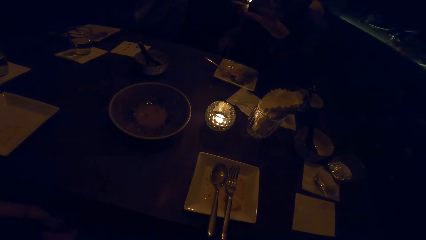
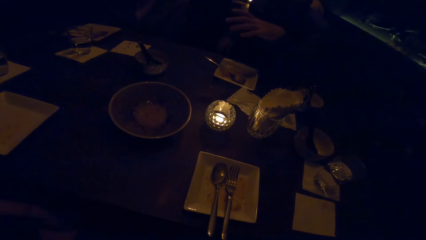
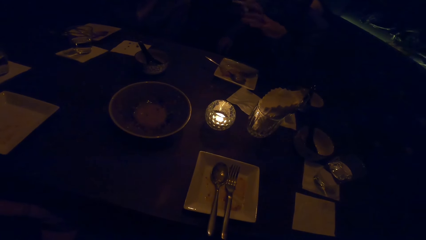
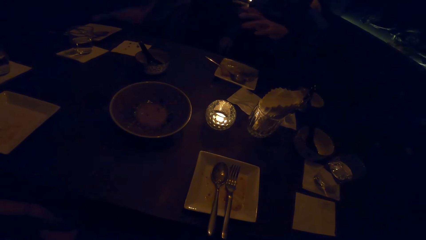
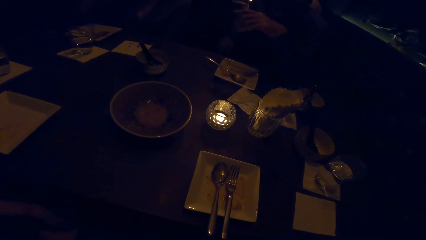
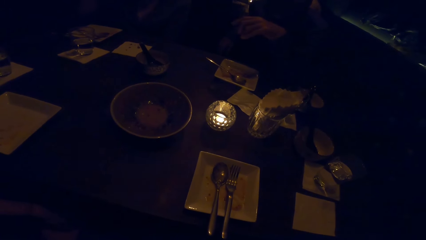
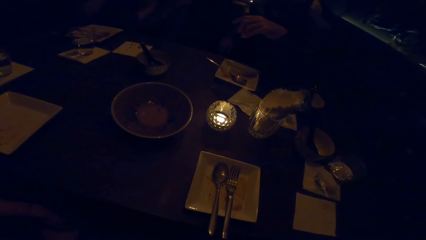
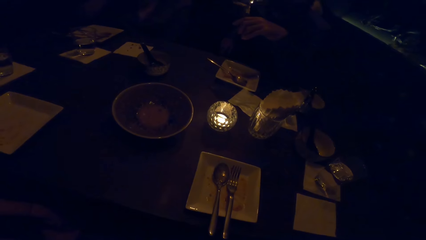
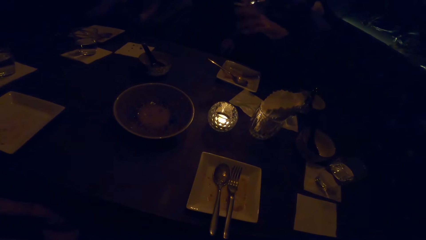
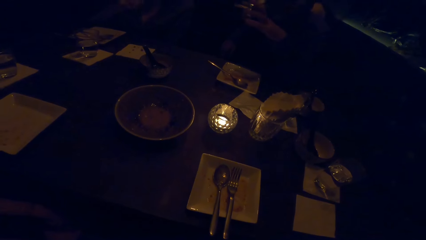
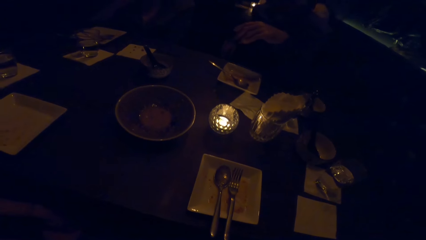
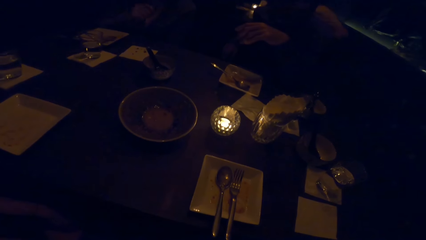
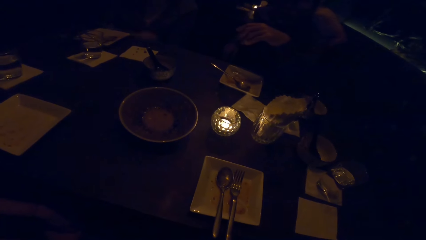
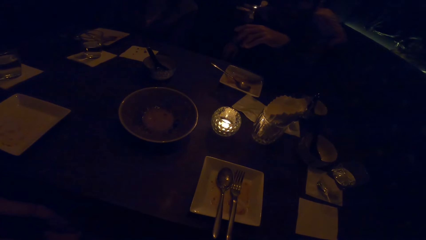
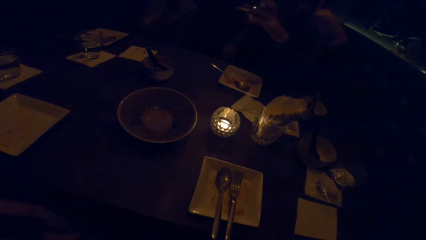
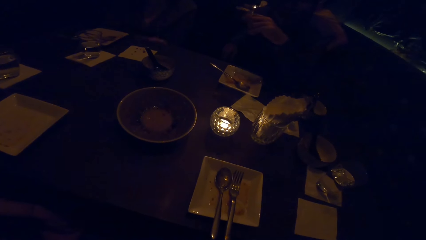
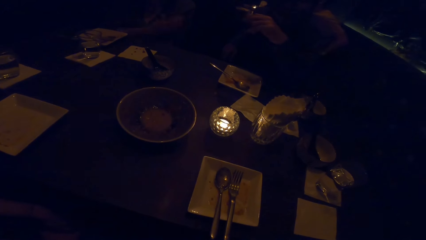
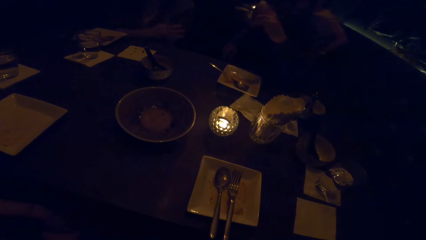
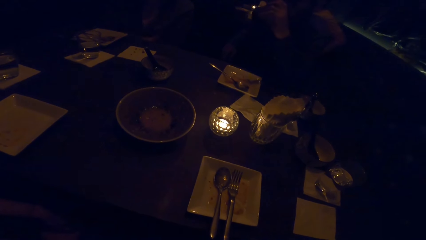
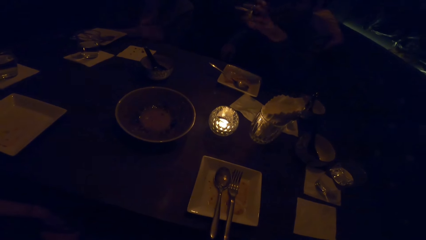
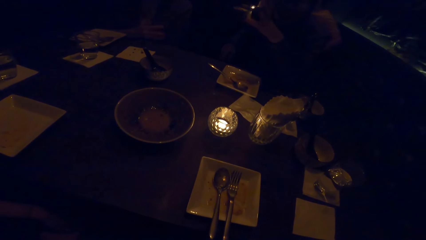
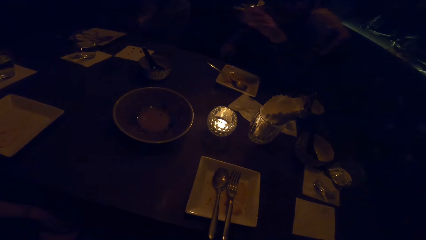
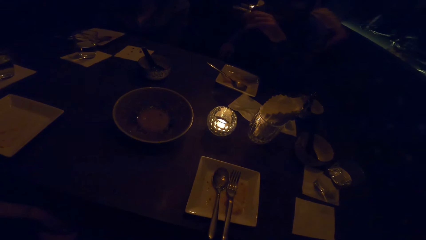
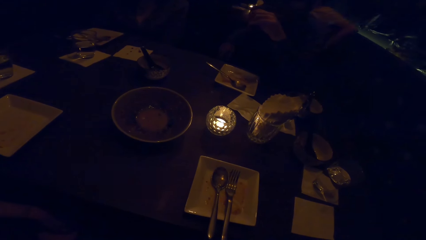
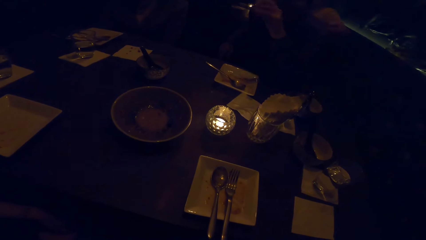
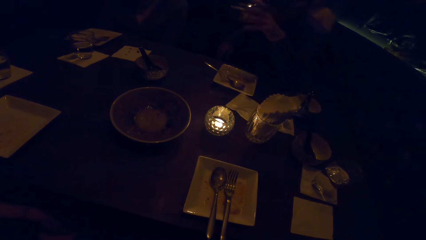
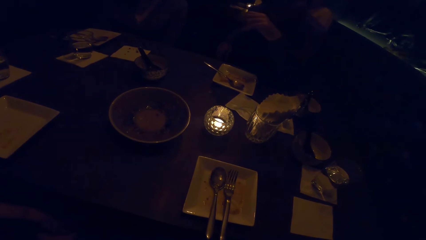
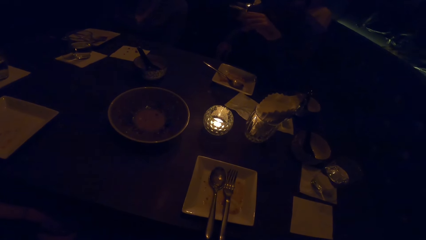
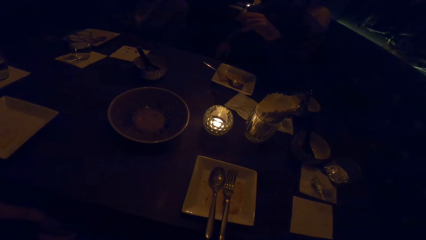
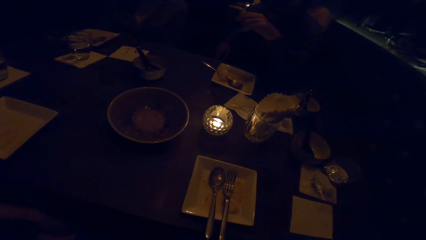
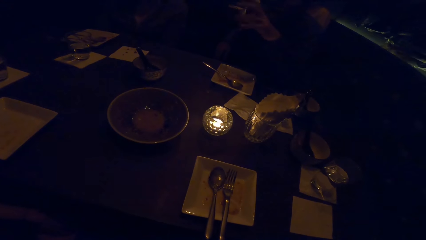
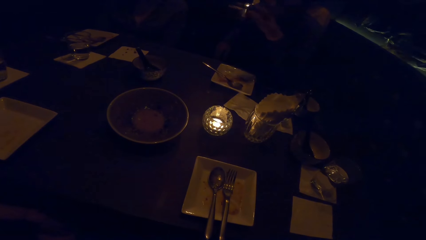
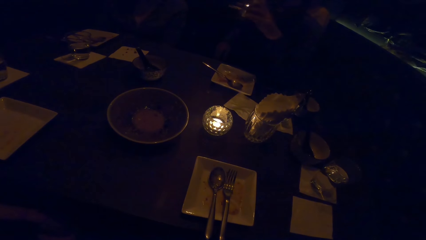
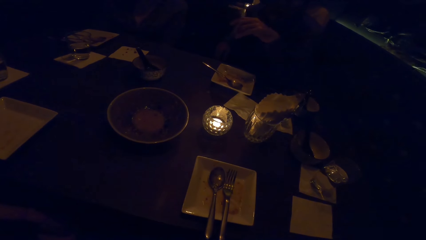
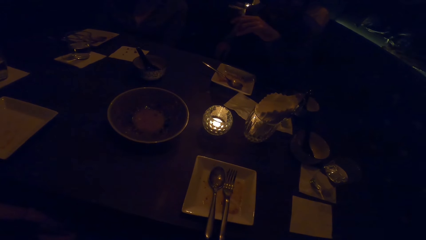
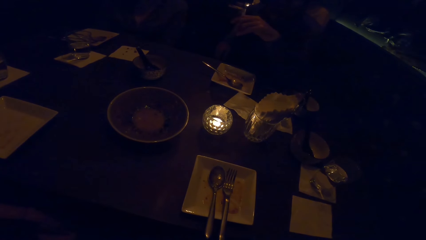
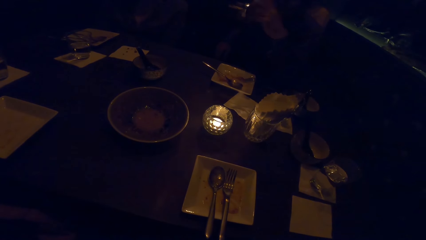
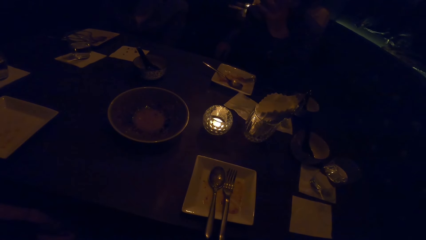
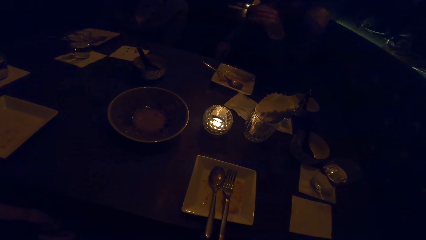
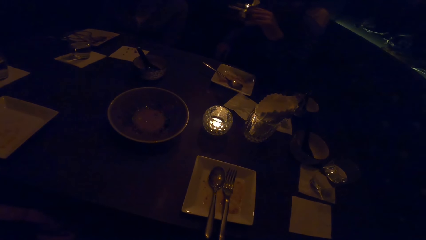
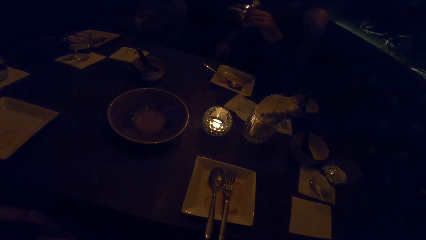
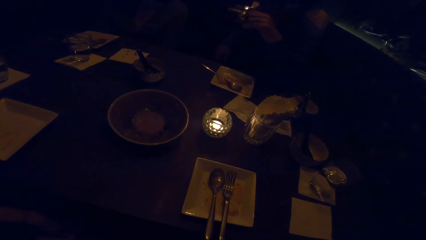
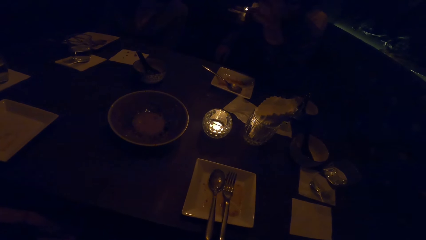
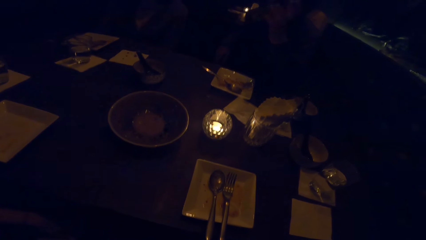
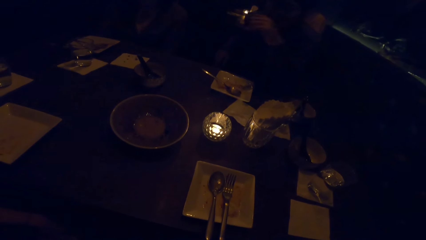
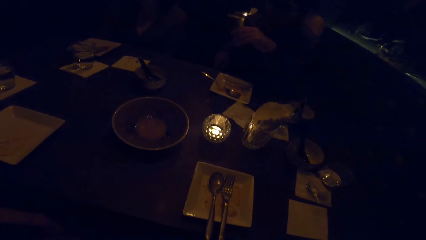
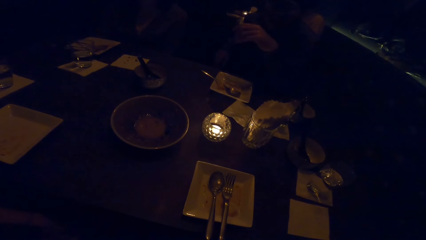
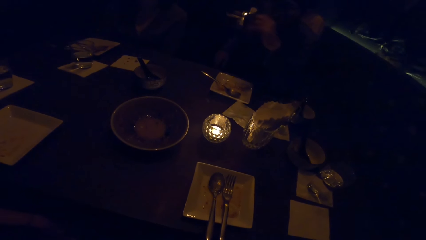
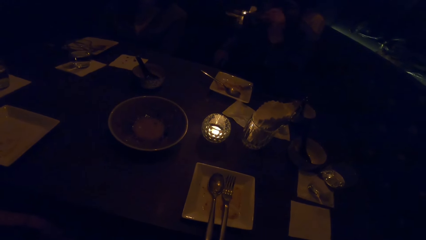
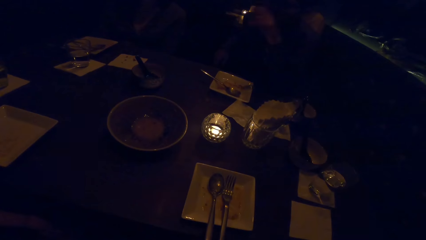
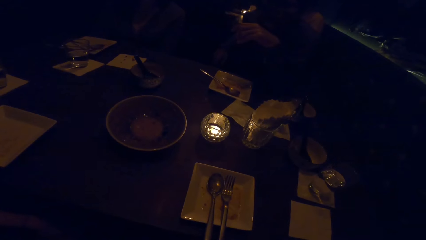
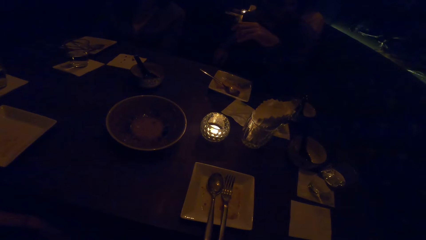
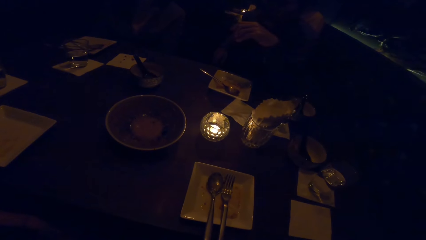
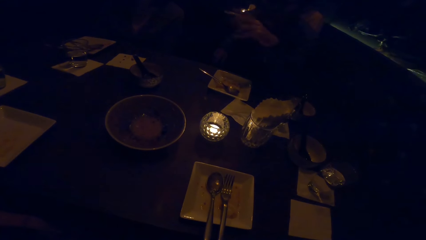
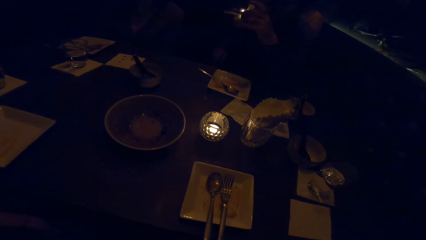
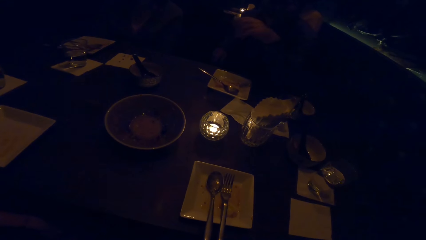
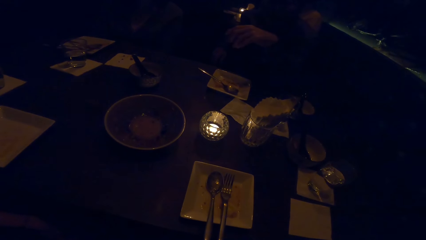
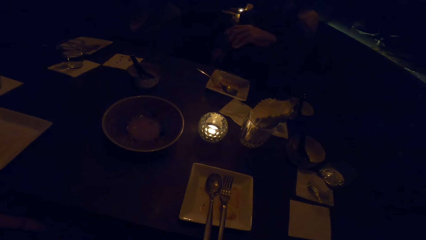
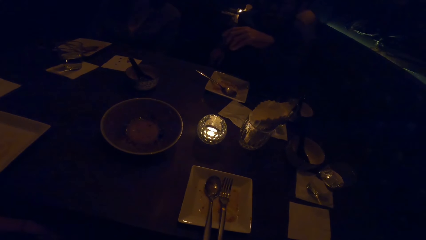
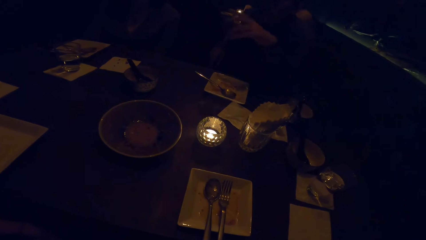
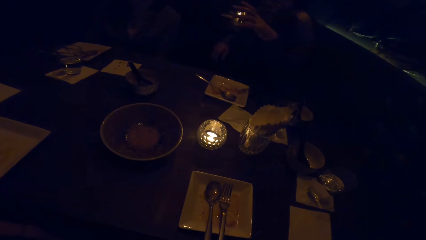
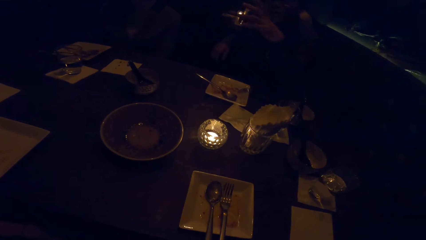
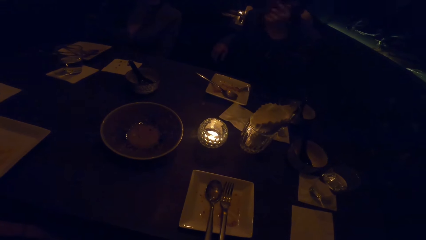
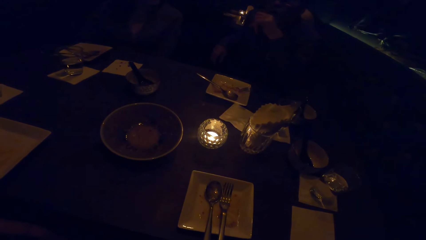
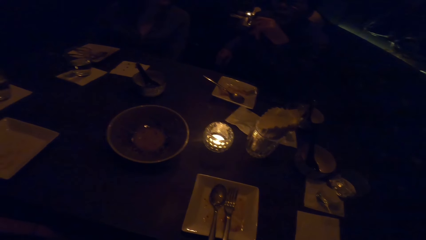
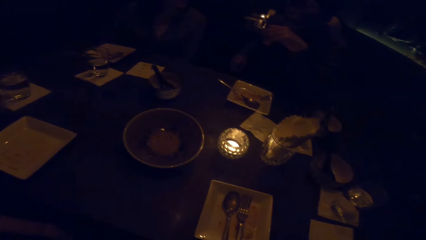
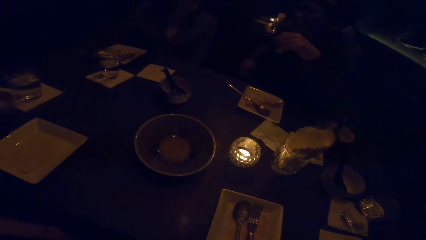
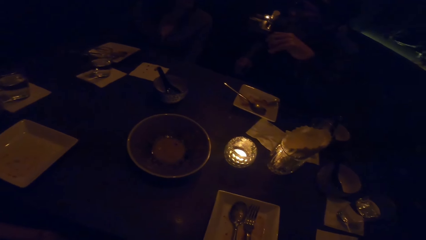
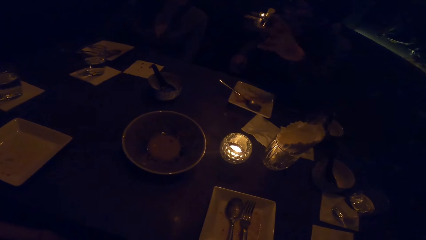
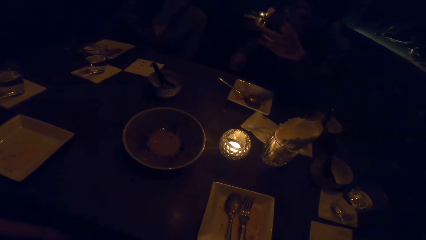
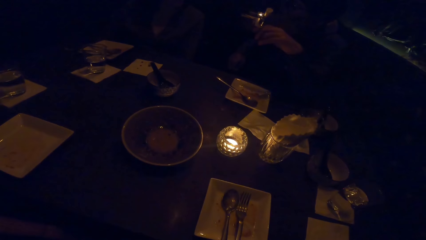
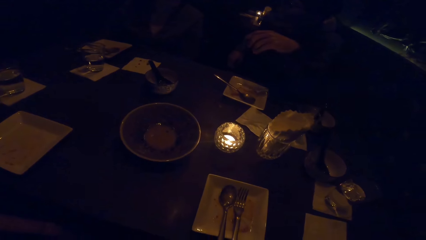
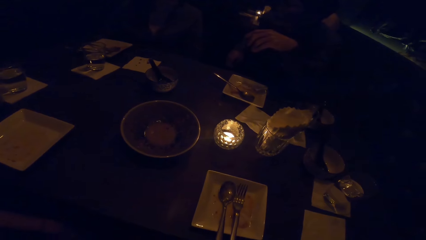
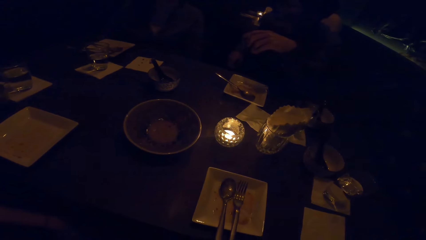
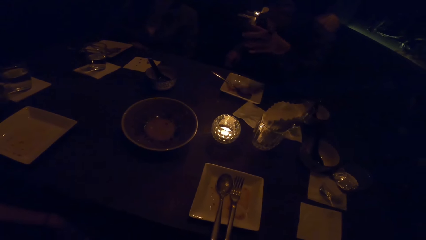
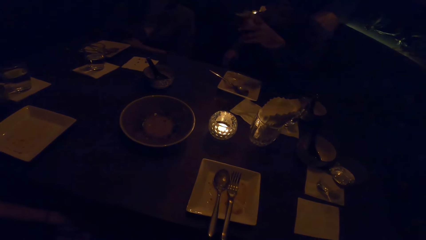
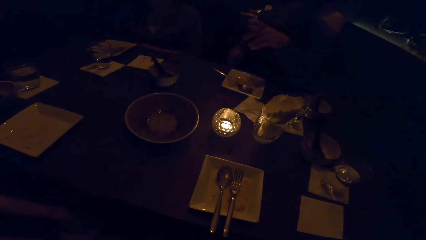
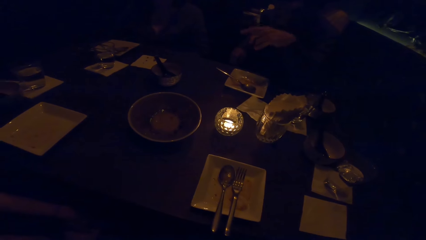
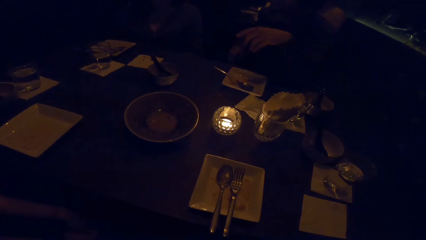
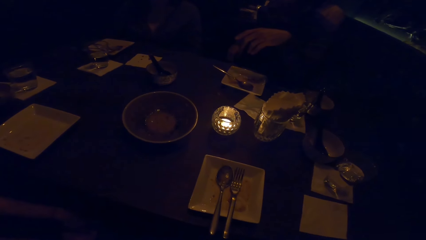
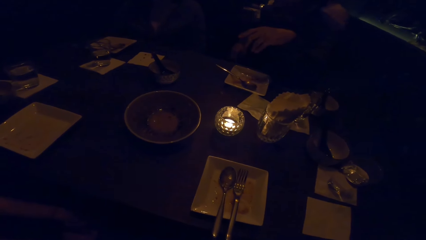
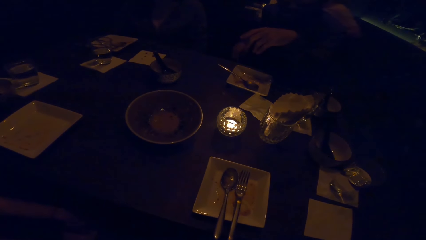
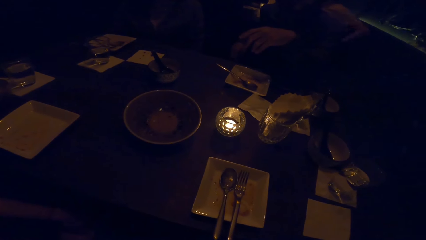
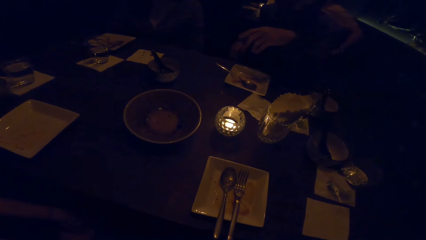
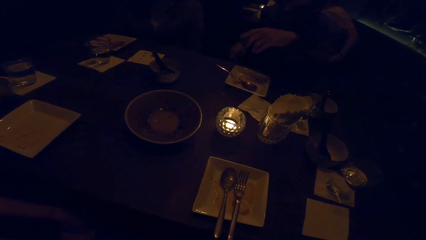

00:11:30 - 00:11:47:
The camera wearer looks at the table. A person gestures with the left hand.
